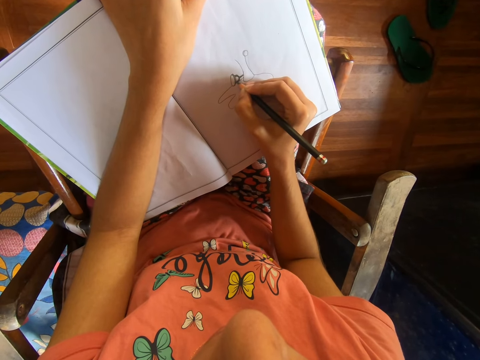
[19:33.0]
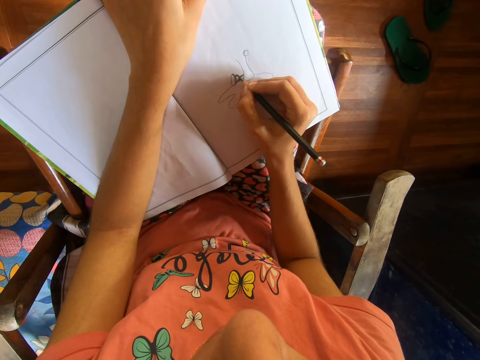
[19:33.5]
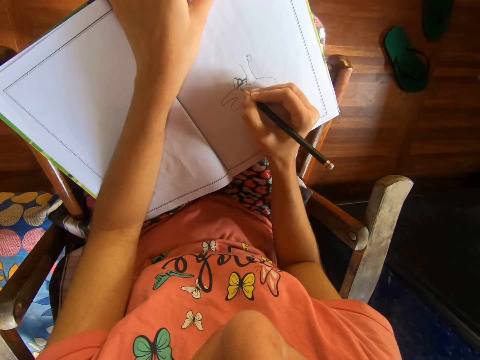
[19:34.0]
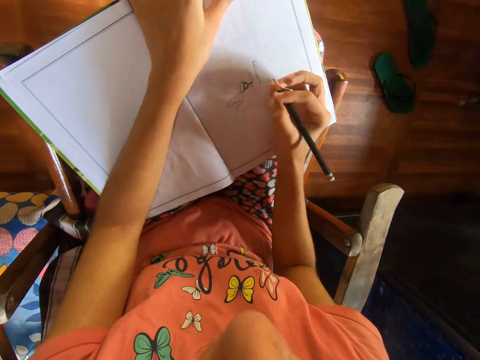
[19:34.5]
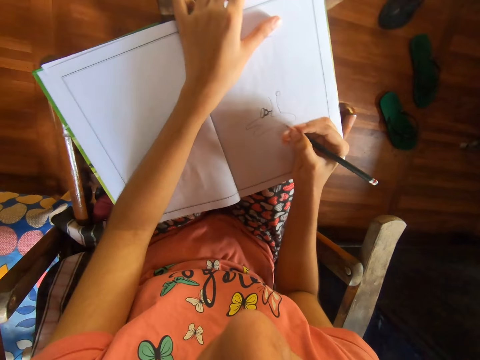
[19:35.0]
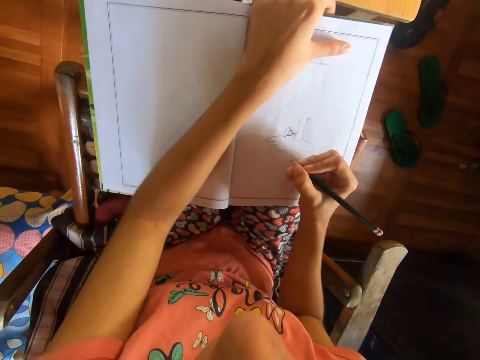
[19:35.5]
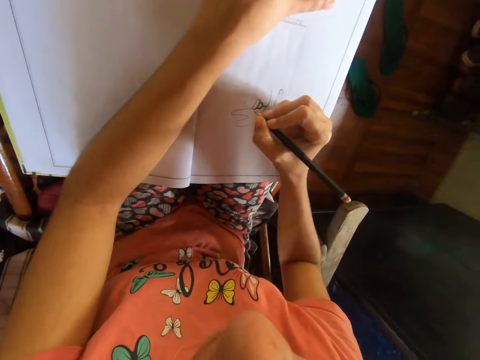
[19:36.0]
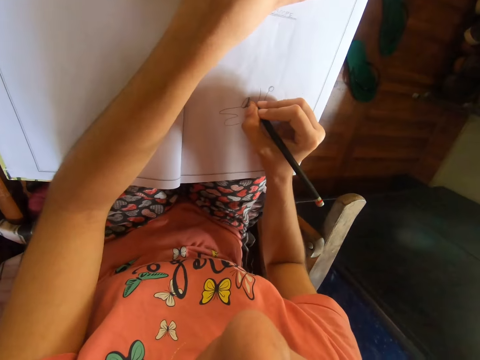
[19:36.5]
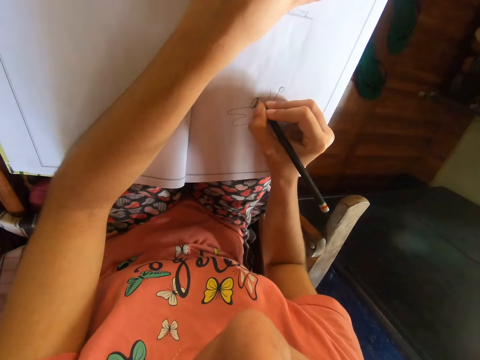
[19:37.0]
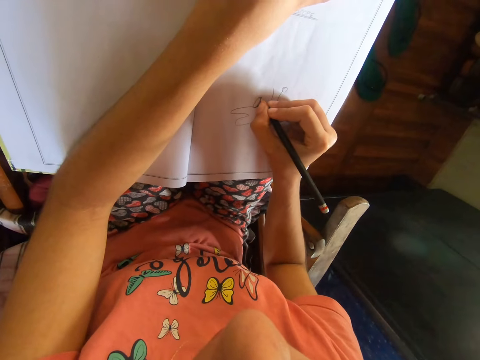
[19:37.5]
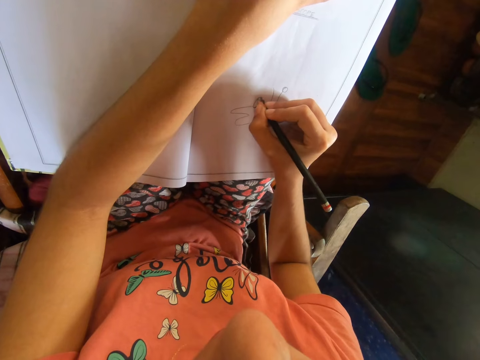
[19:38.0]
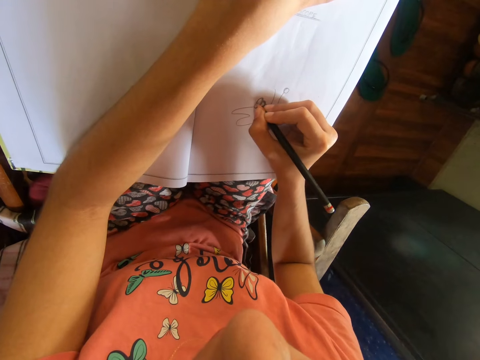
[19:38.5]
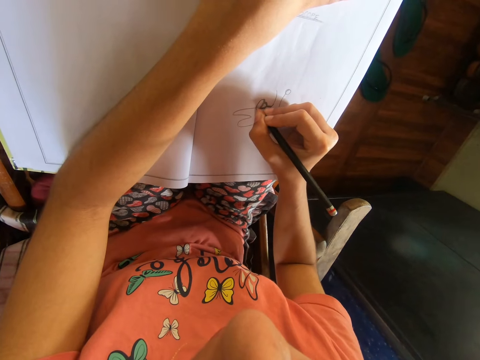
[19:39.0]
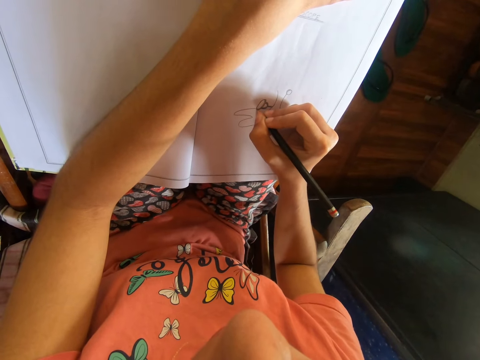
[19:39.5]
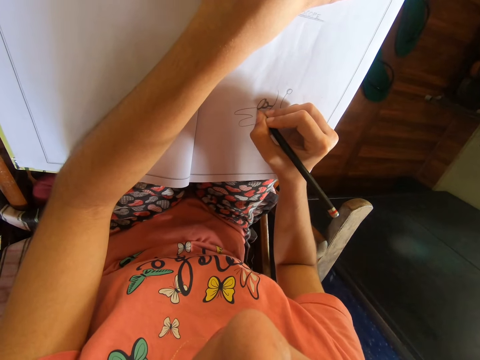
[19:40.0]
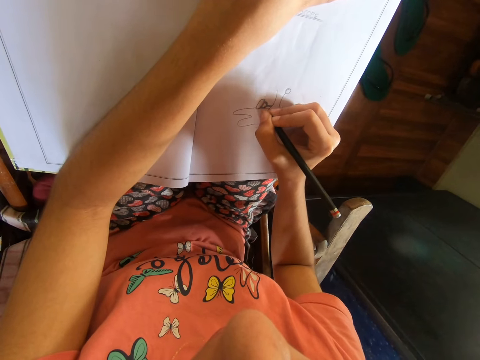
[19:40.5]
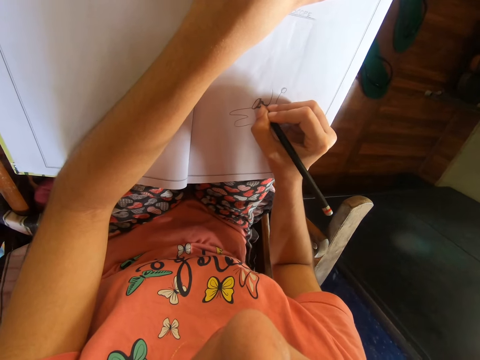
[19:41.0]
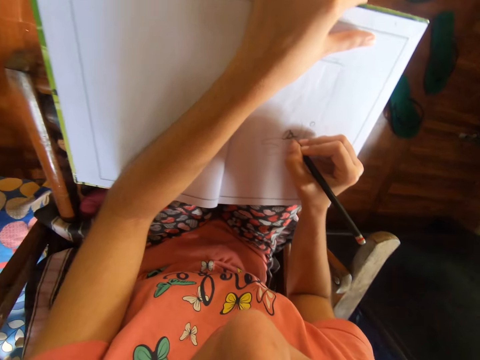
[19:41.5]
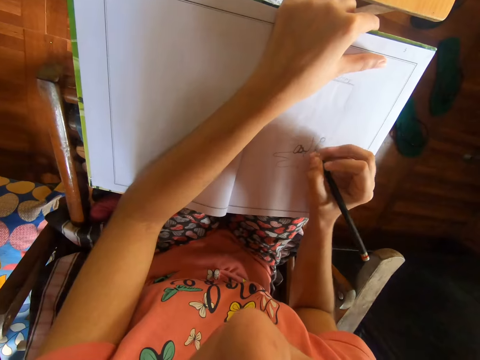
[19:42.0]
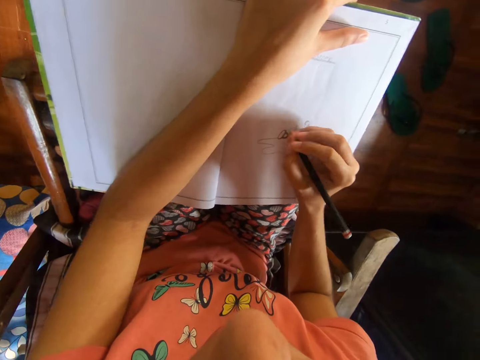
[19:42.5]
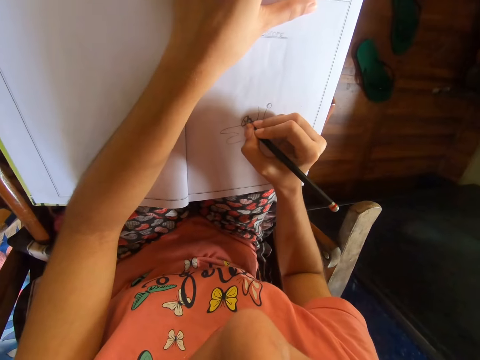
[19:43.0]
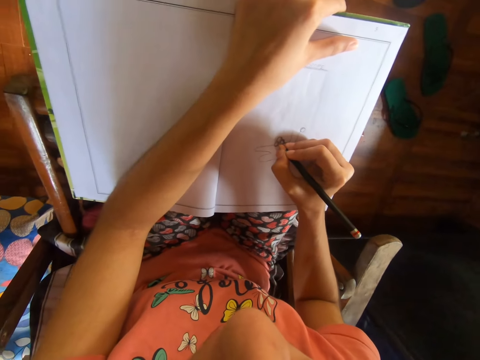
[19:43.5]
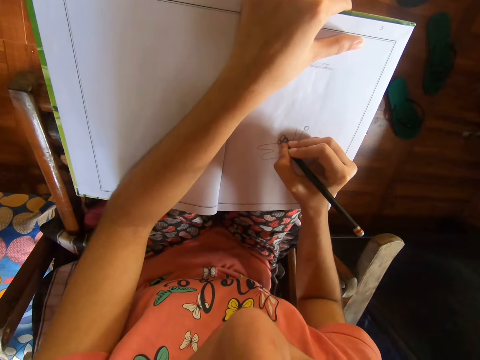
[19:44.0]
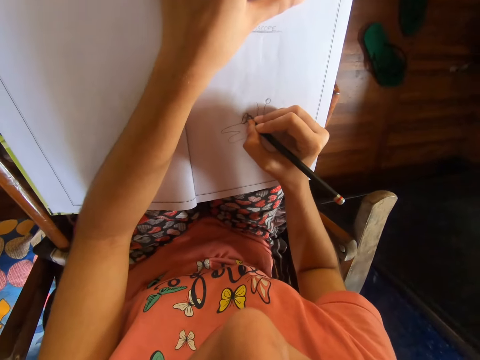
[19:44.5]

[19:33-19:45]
The camera wearer turns the book on her lap with her left hand. She draws on the book on her lap with the pencil in her right hand.

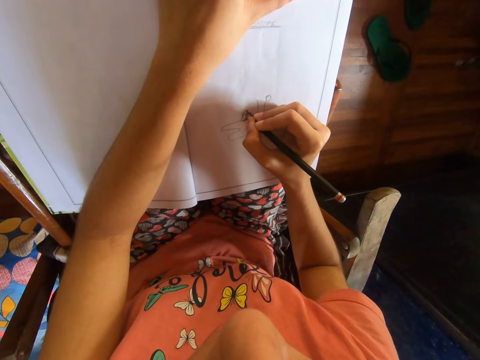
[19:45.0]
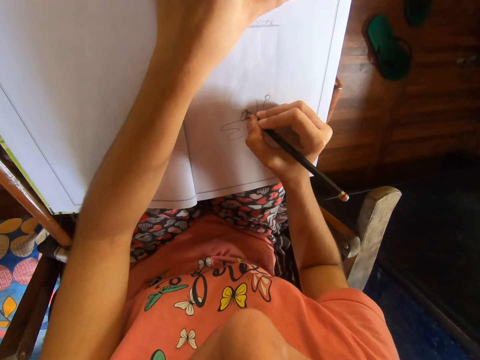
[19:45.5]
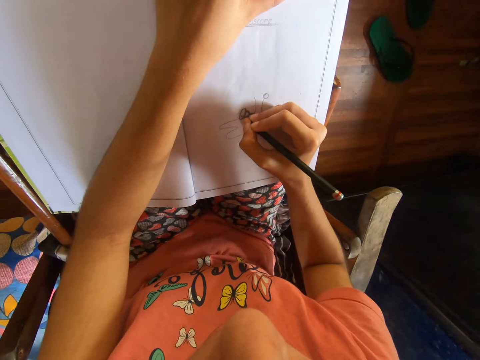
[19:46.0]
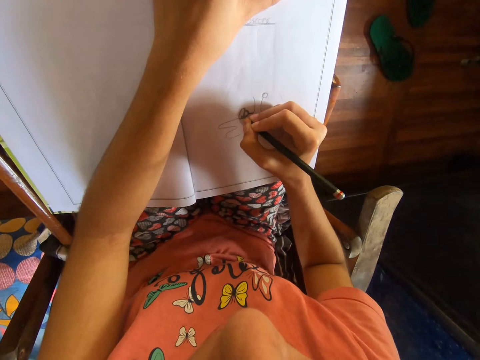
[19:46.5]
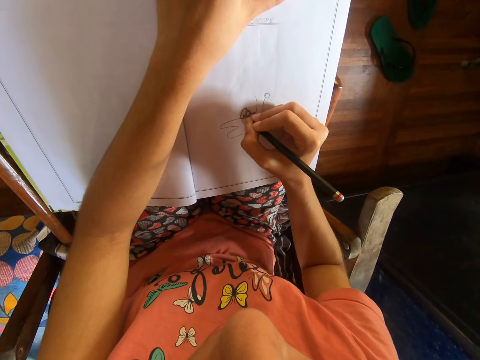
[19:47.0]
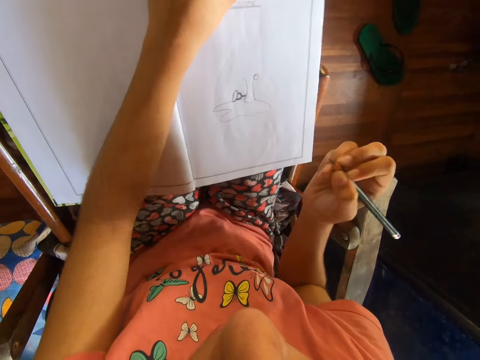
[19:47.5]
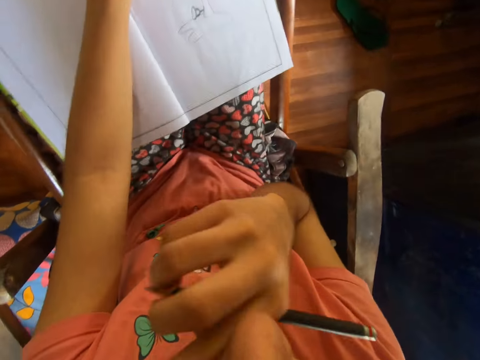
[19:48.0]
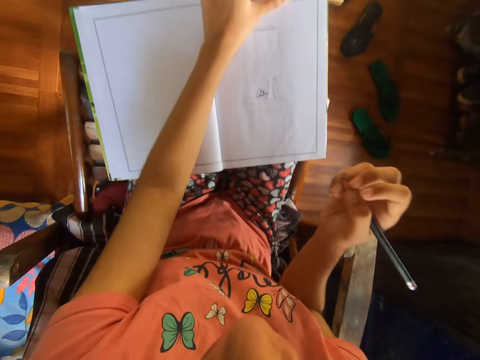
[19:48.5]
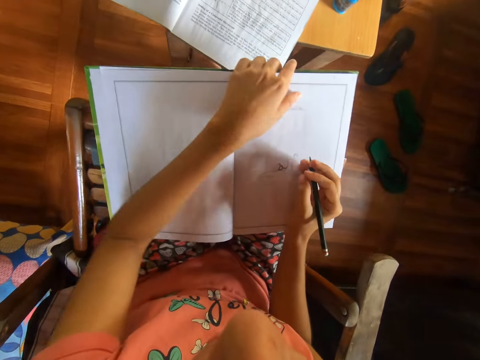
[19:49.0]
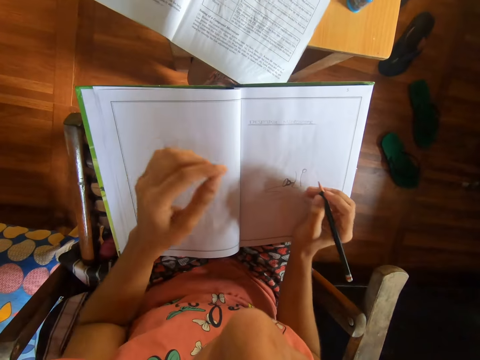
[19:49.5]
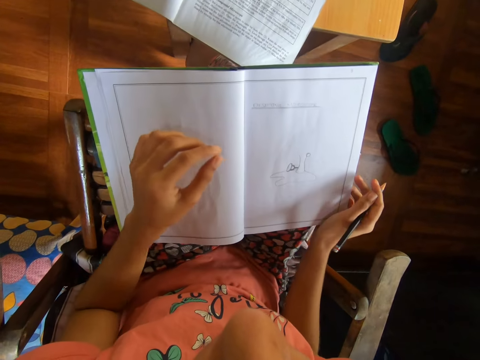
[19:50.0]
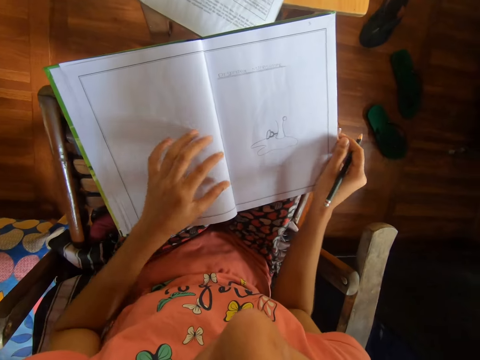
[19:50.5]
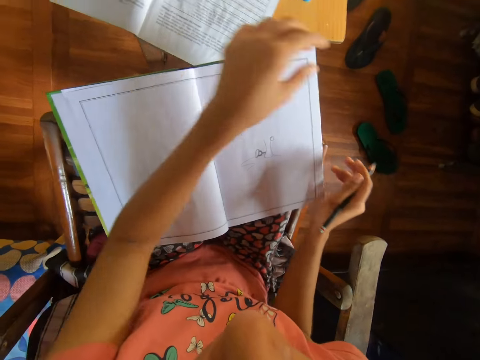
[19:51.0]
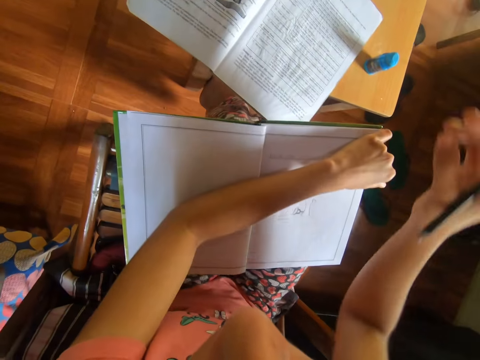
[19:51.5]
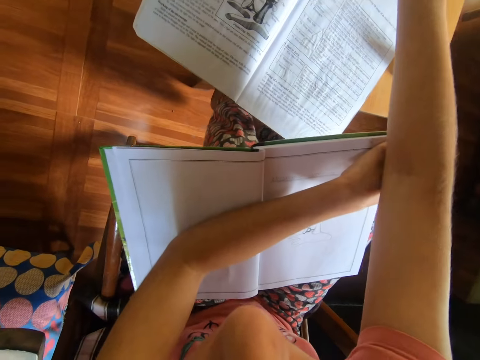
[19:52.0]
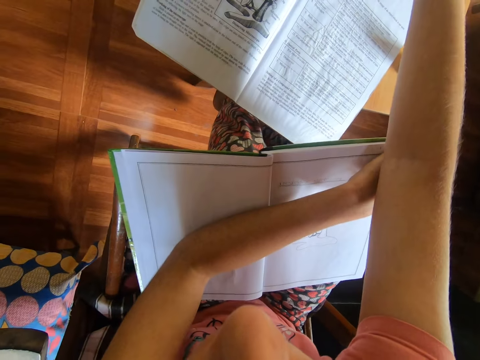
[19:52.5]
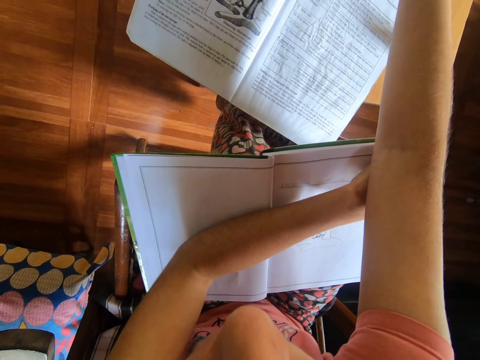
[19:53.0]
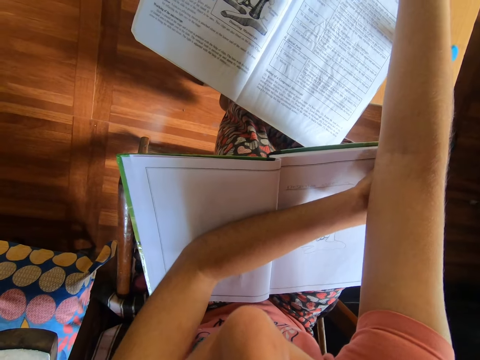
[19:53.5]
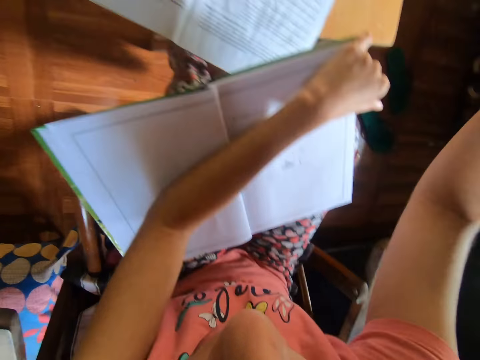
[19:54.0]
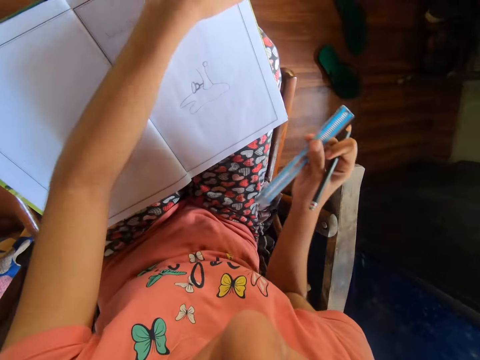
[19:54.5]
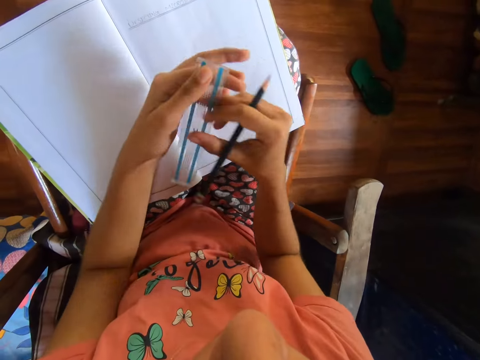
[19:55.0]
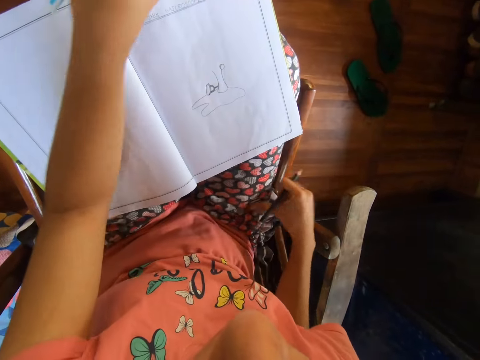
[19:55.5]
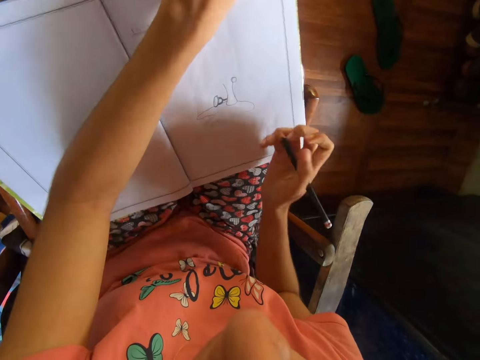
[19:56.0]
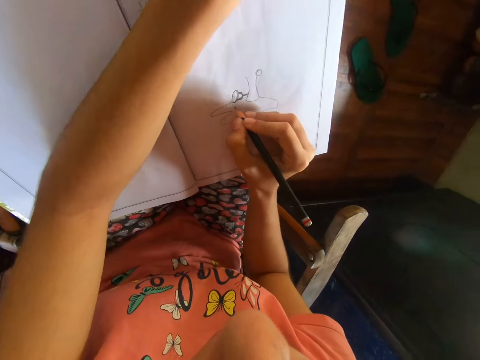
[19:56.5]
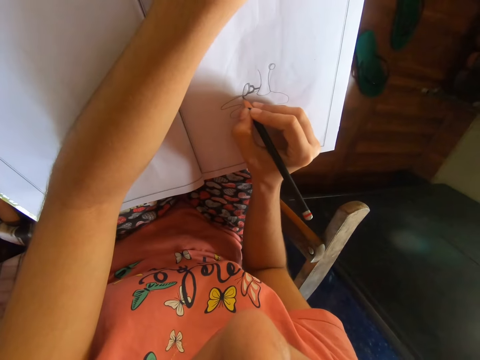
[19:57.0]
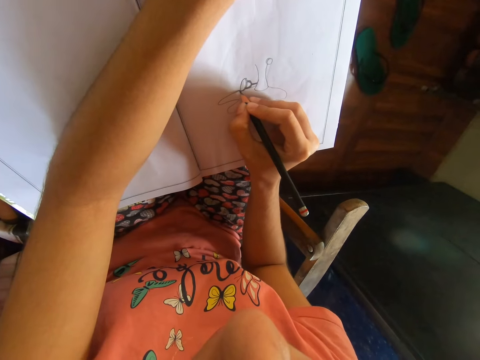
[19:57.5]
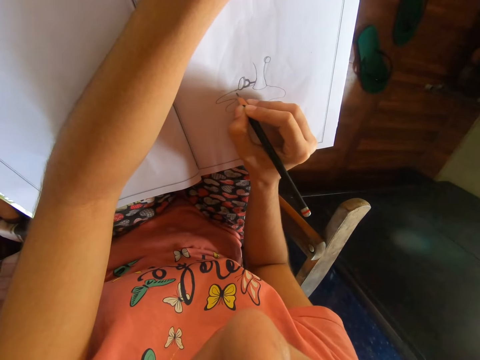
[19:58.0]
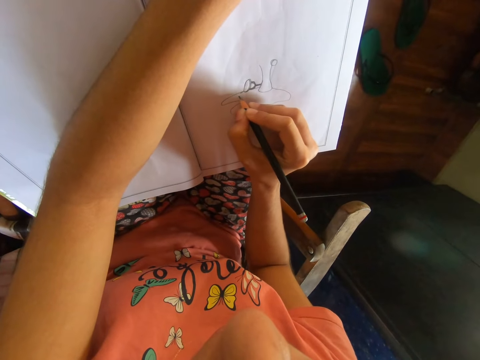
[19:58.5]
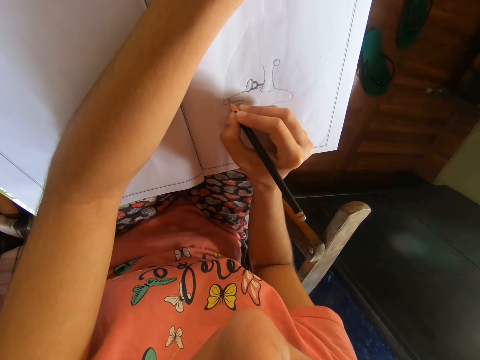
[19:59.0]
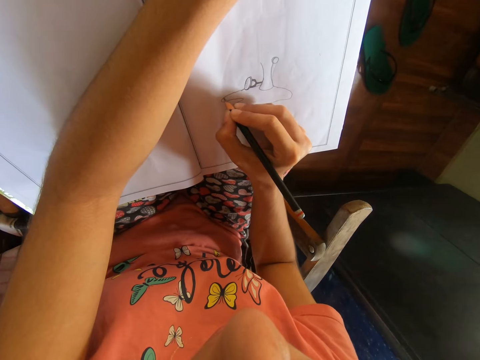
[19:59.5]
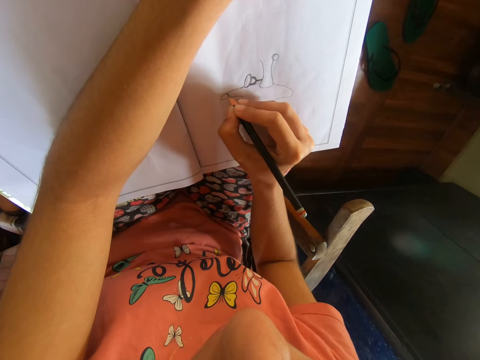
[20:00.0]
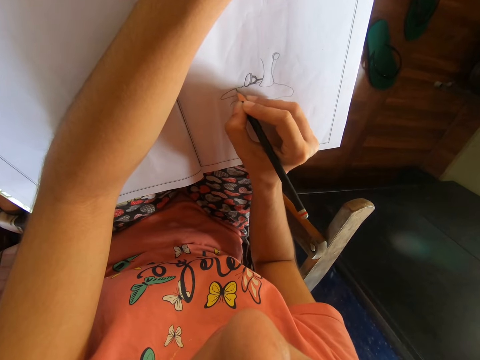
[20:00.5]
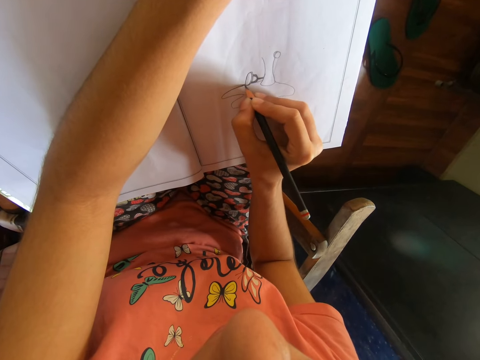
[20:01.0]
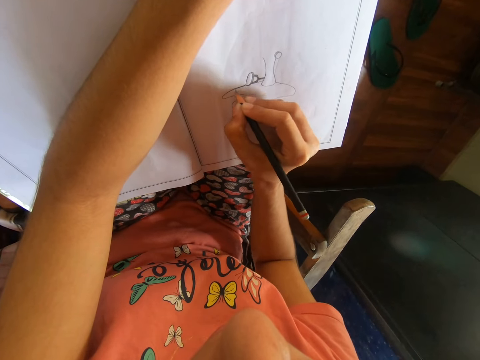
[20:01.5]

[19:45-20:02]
The camera wearer raises the right hand. She touches her jaw with her right hand. She removes the left hand from the book. She shifts the book on her lap with her right hand. She puts her left arm on the book on her lap. She holds the book with the left hand. She stretches the right hand towards the table. She takes a ruler from a stool with her right hand. She holds the ruler in the right hand. She passes the ruler from her right hand to her left hand. She picks up the ruler with the left hand. She touches her right thigh with her right hand. She shifts the book on her lap with her left hand. She draws on the book on her lap with the pencil in her right hand.
